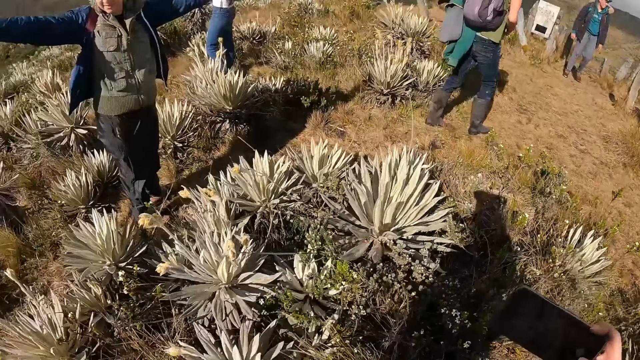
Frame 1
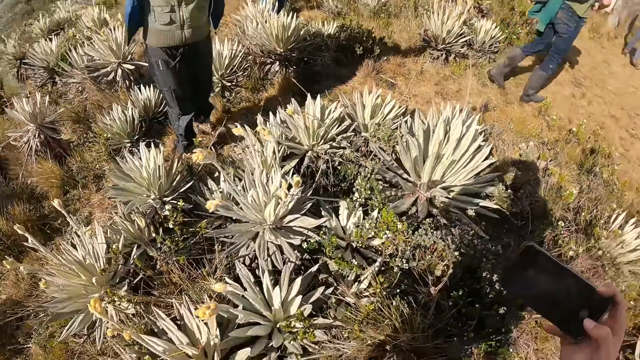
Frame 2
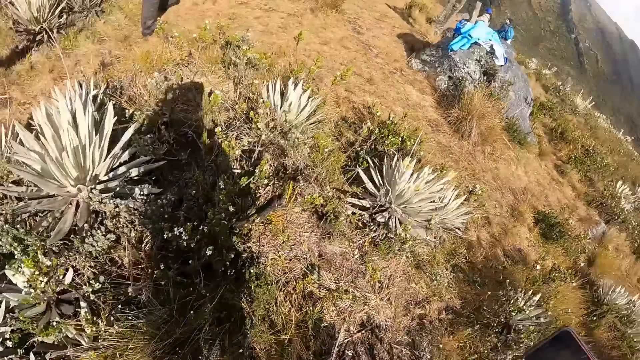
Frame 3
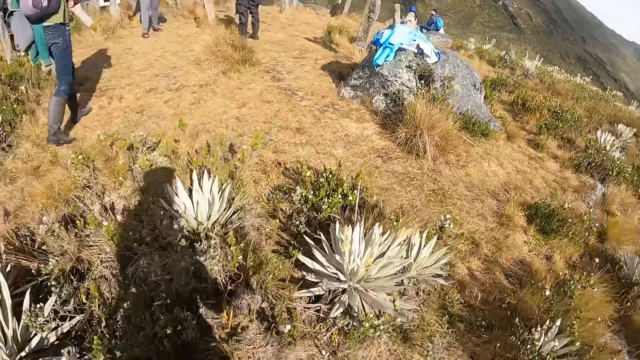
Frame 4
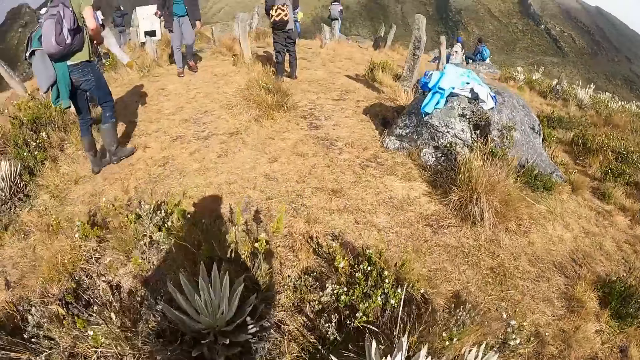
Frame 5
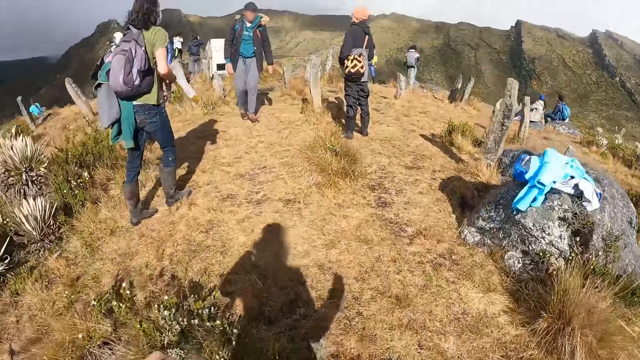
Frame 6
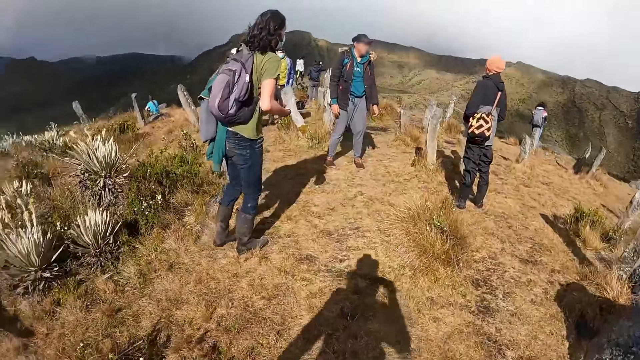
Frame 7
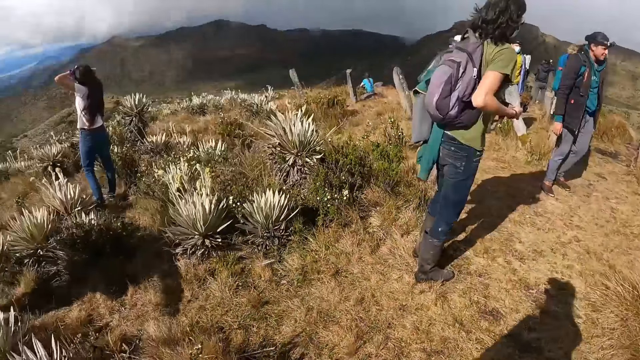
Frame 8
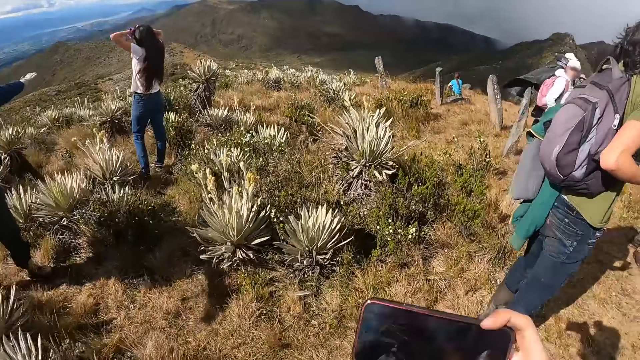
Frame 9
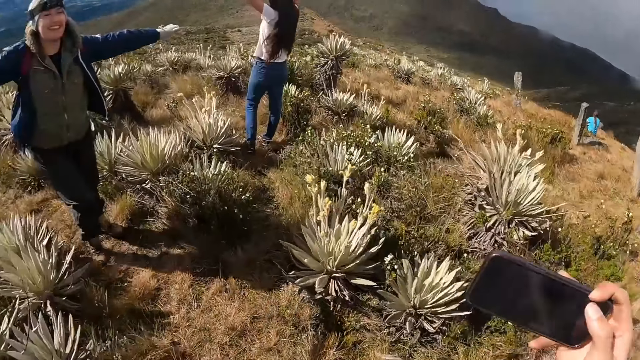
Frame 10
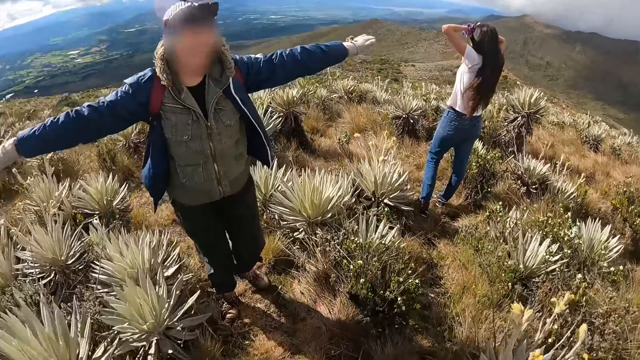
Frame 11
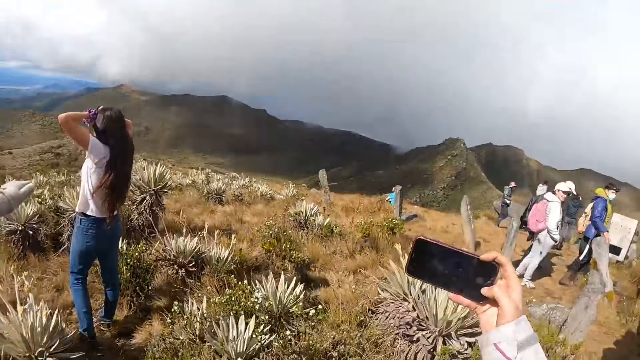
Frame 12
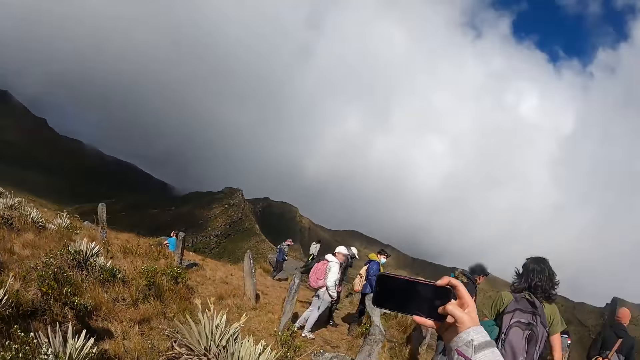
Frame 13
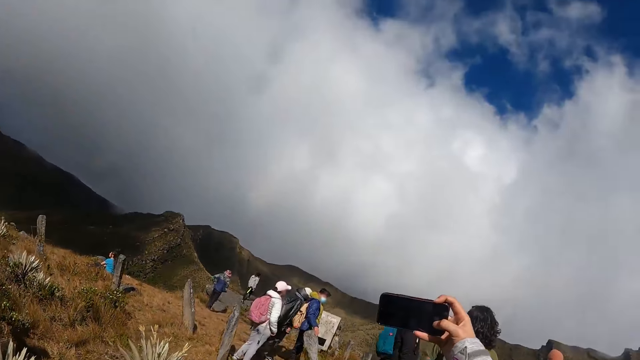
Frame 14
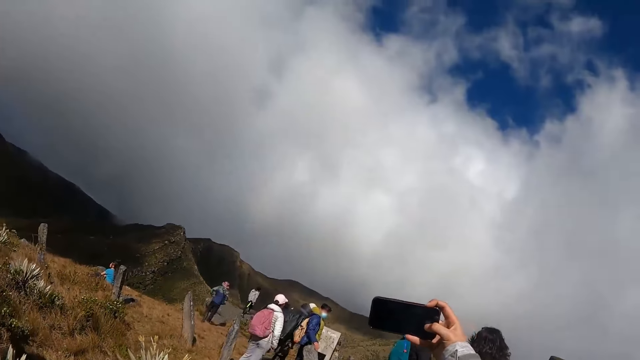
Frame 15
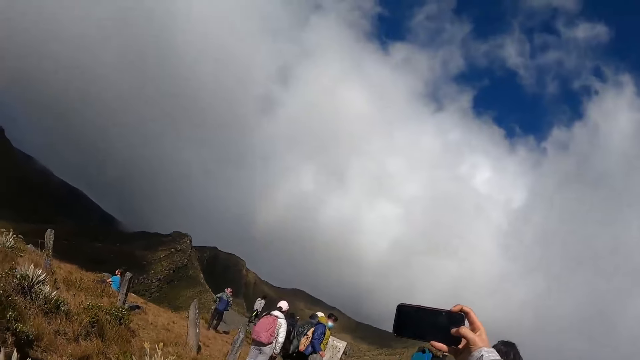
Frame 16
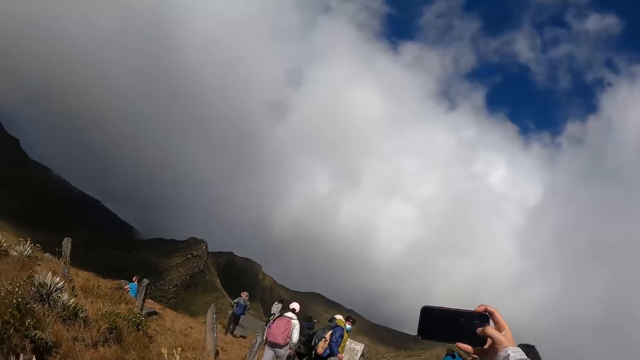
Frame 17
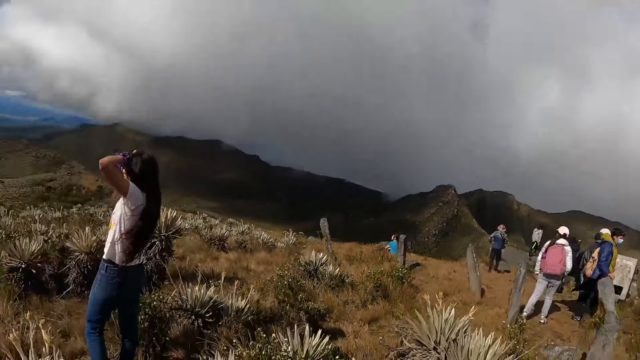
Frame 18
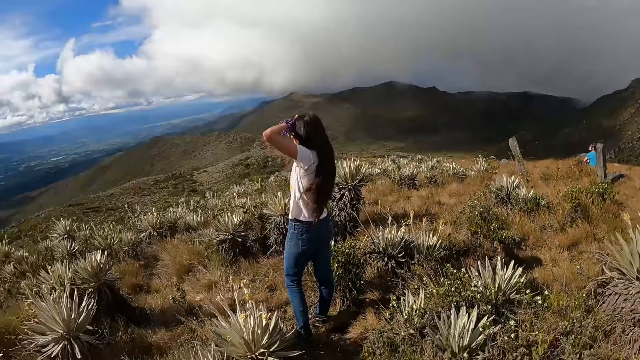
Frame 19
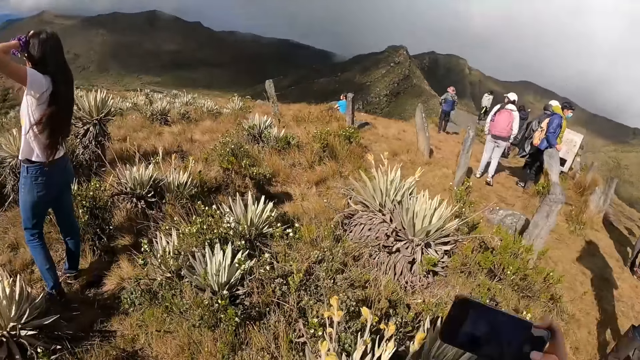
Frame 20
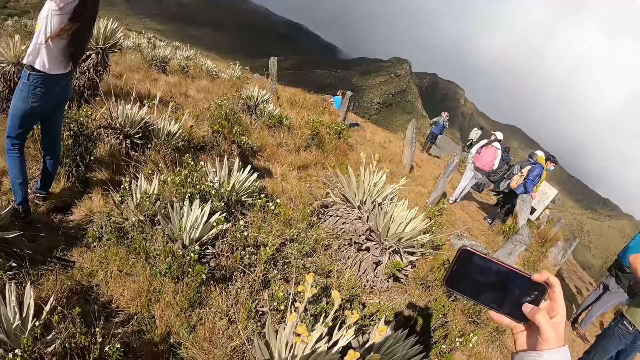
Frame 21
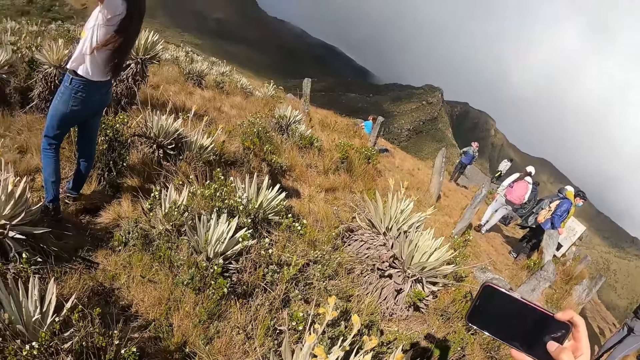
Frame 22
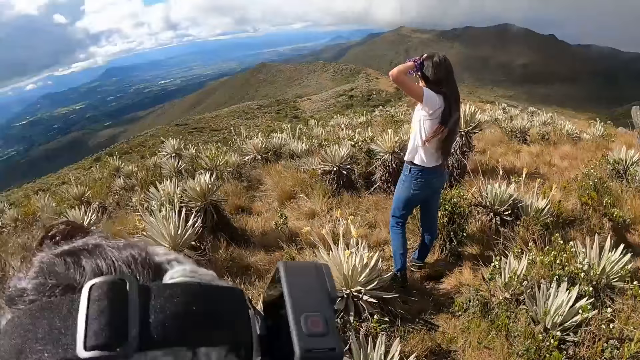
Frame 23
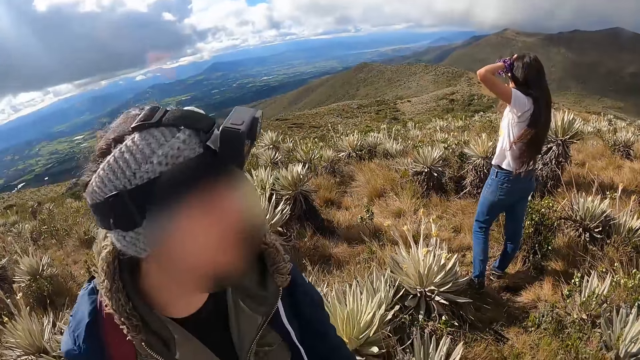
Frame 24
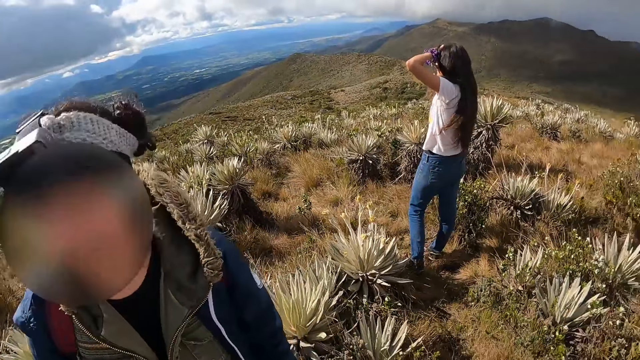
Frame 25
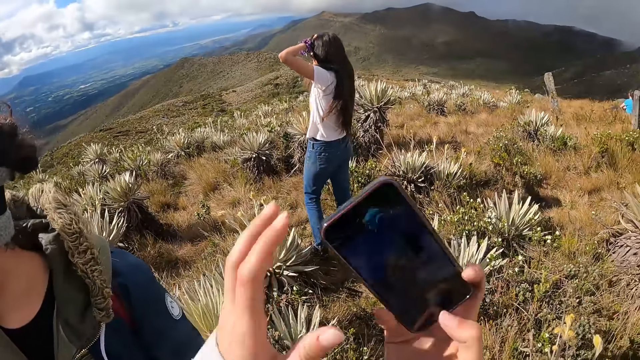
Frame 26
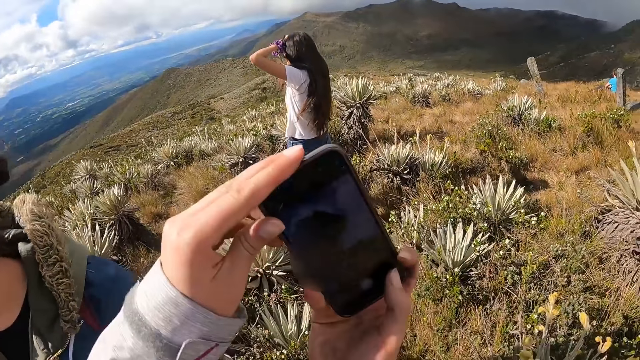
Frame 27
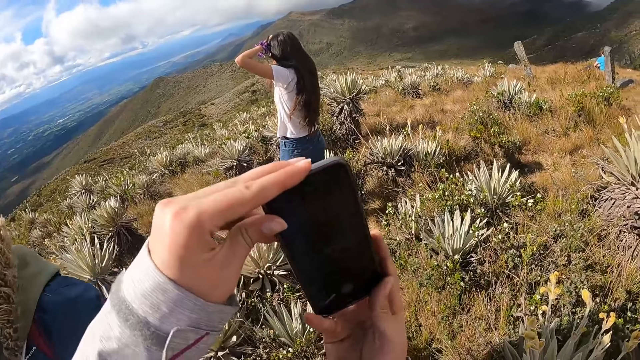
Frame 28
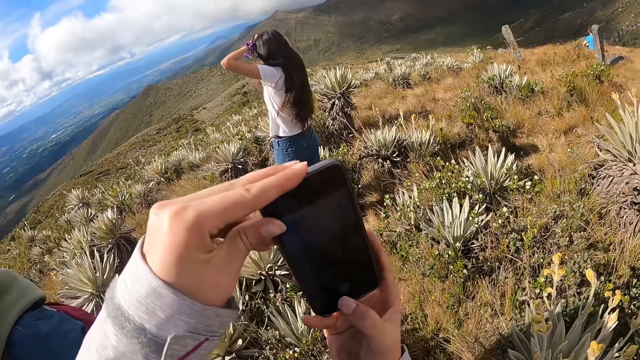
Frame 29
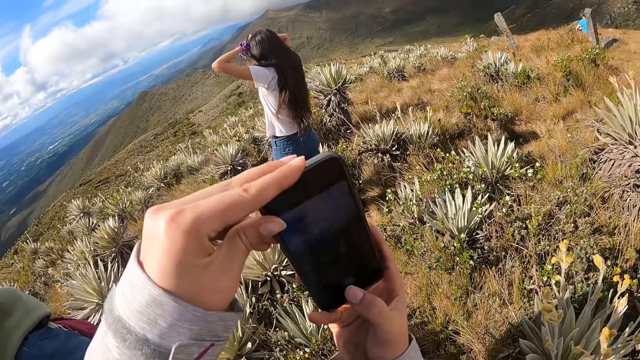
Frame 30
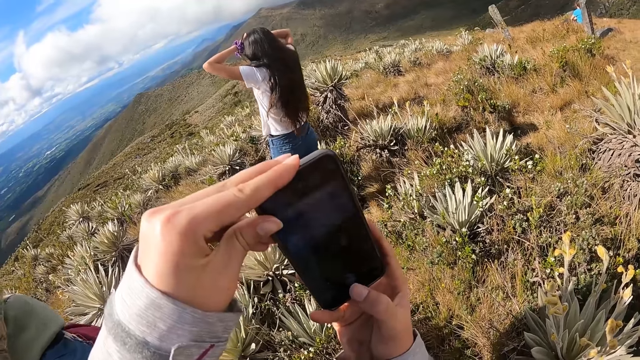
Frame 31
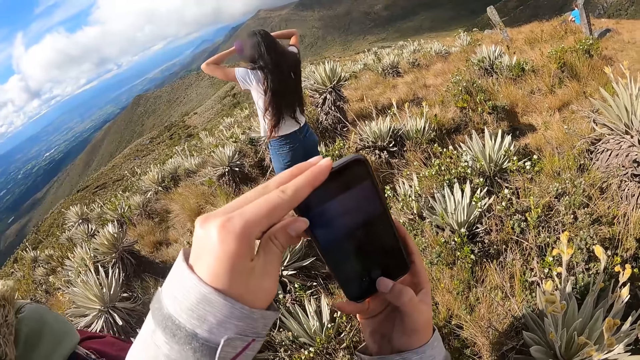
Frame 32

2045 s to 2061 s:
A woman converses with the camera wearer. The camera wearer snaps a picture with the phone in her right hand. She moves the hand.

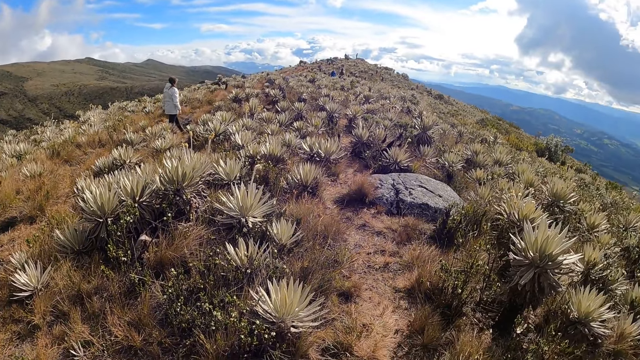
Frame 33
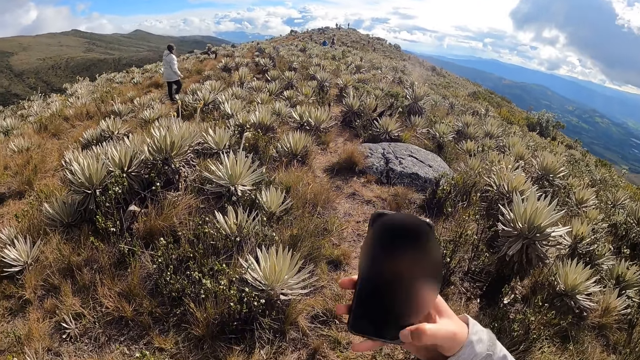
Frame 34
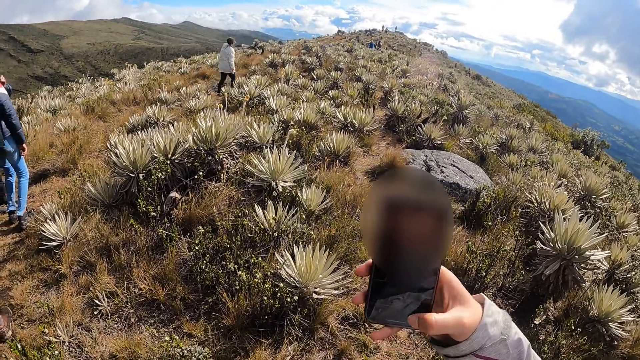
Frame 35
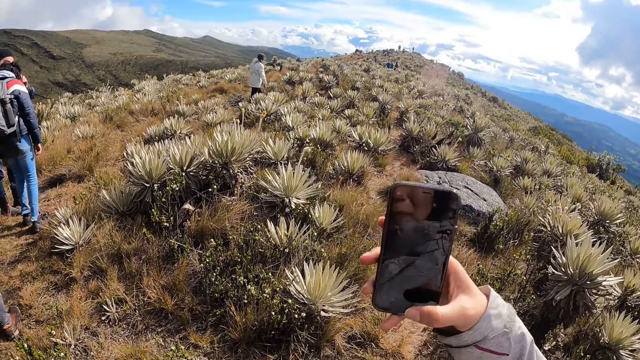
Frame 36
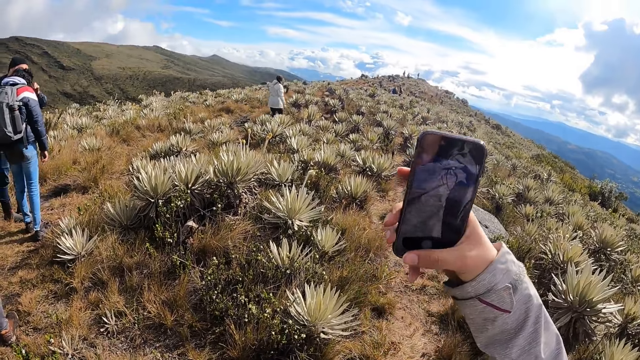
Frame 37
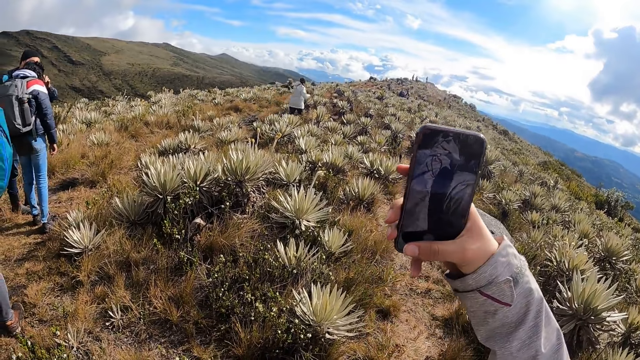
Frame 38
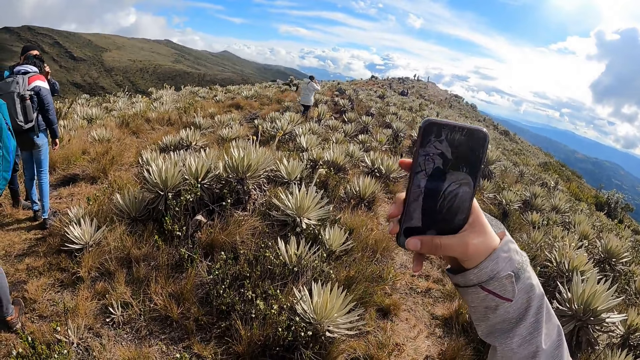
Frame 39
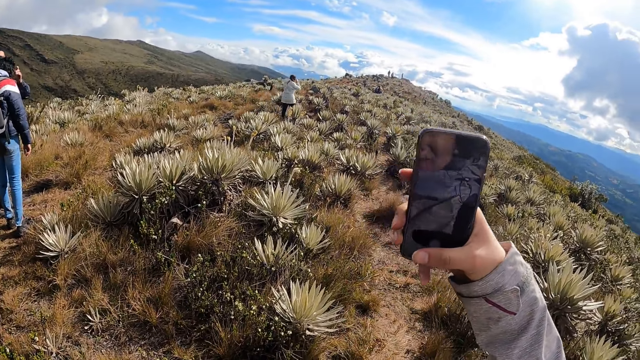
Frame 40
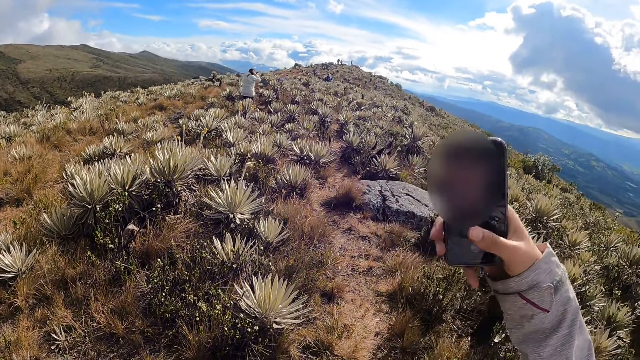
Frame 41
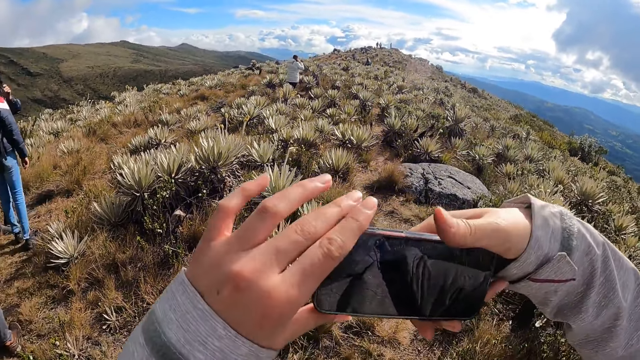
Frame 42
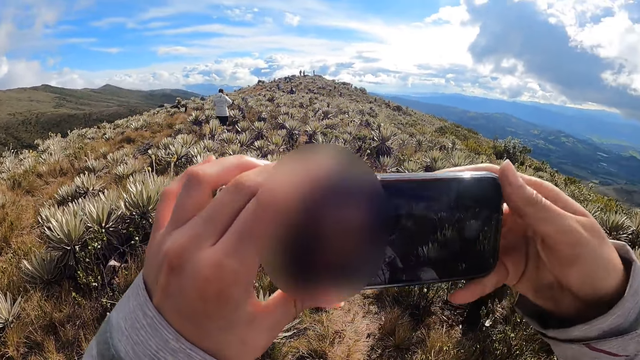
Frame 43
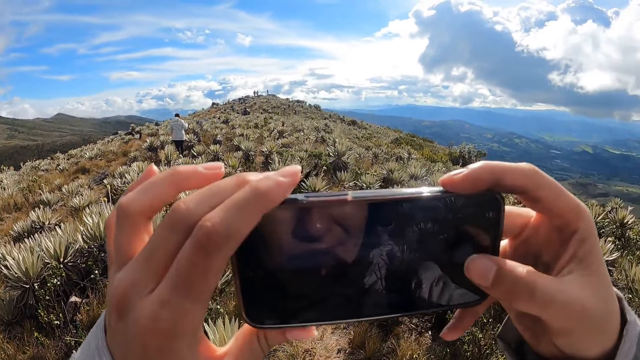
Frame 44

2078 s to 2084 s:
The camera wearer takes photos with the phone. She presses the phone in her right hand. She snaps a picture with the phone in her hands.
